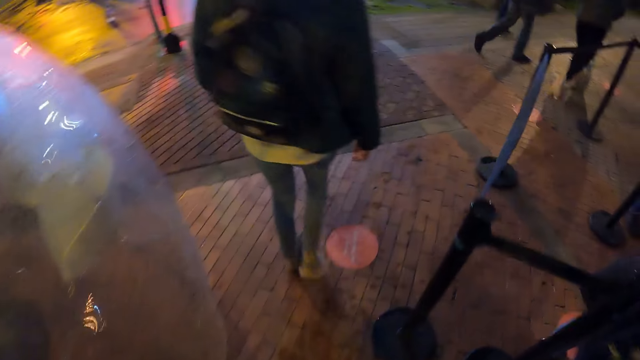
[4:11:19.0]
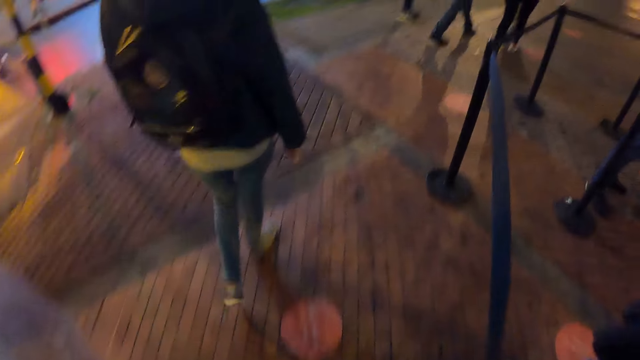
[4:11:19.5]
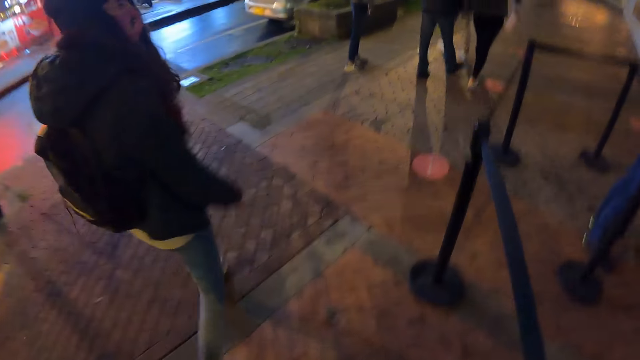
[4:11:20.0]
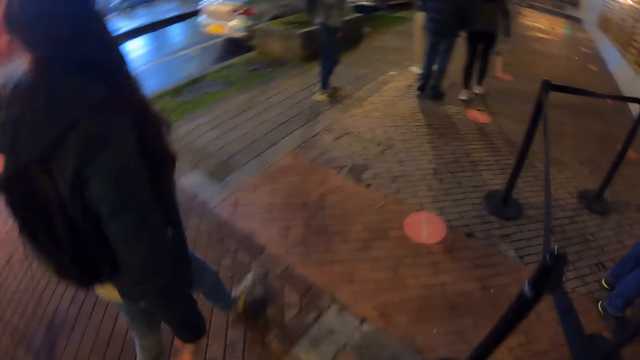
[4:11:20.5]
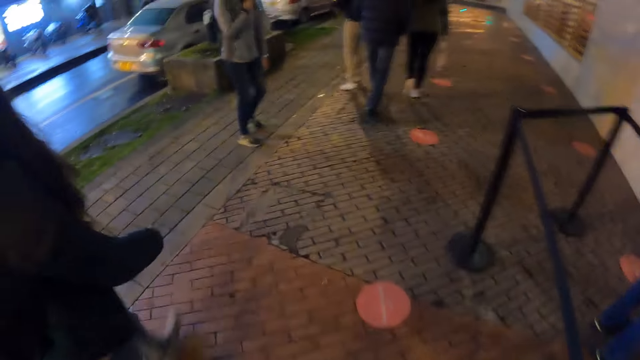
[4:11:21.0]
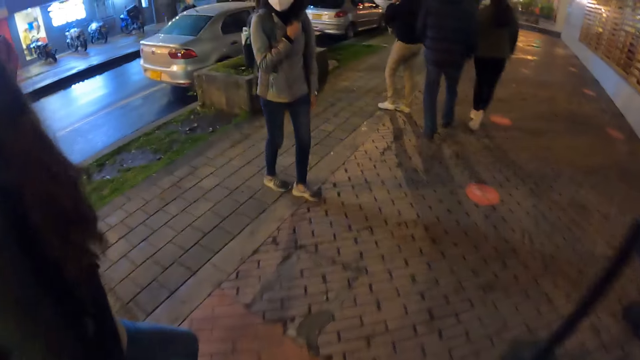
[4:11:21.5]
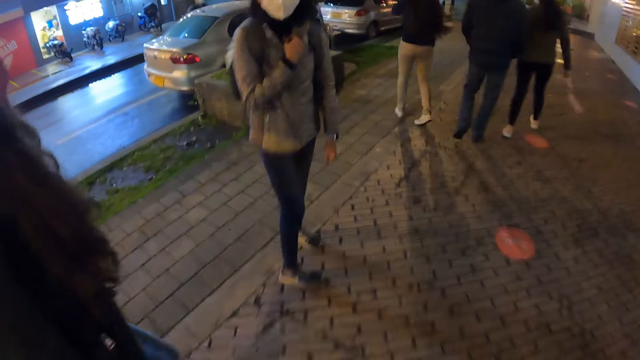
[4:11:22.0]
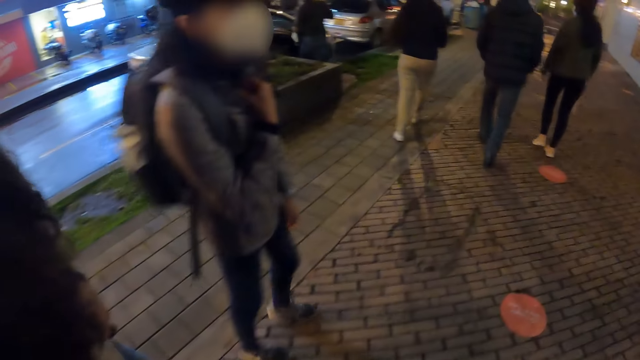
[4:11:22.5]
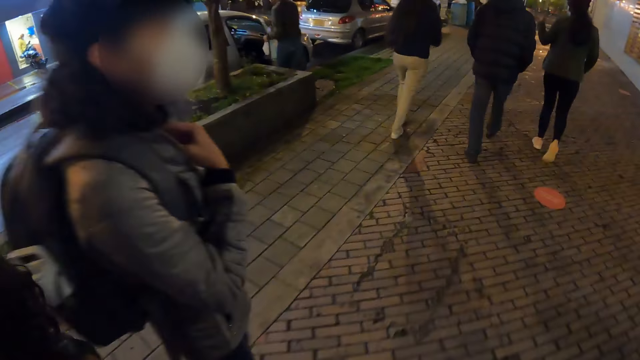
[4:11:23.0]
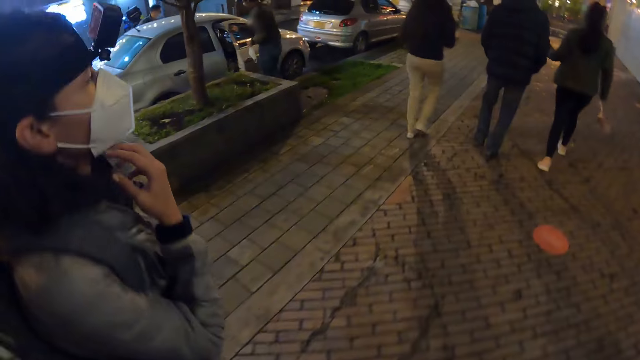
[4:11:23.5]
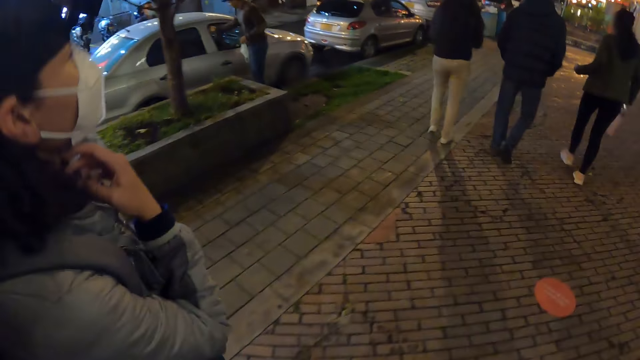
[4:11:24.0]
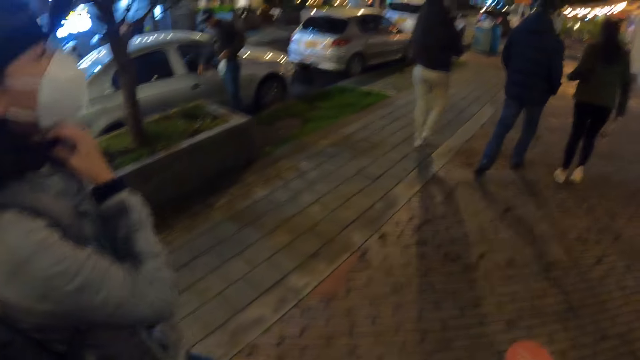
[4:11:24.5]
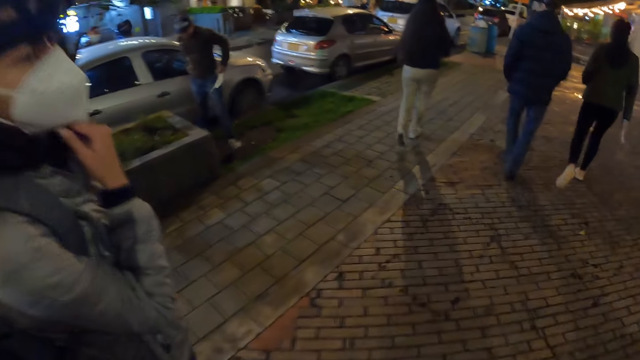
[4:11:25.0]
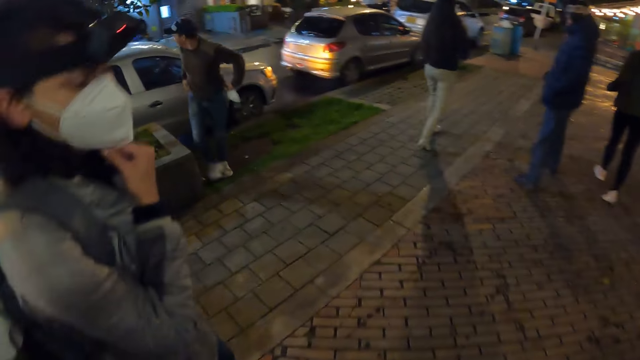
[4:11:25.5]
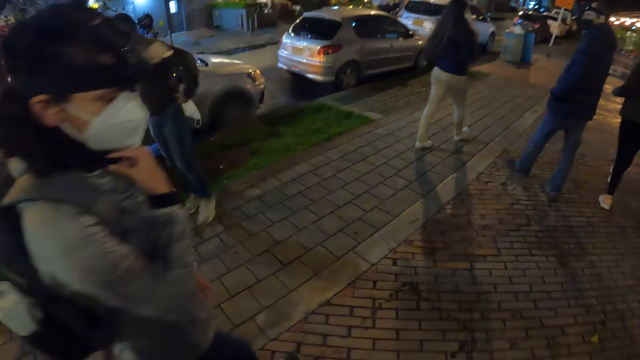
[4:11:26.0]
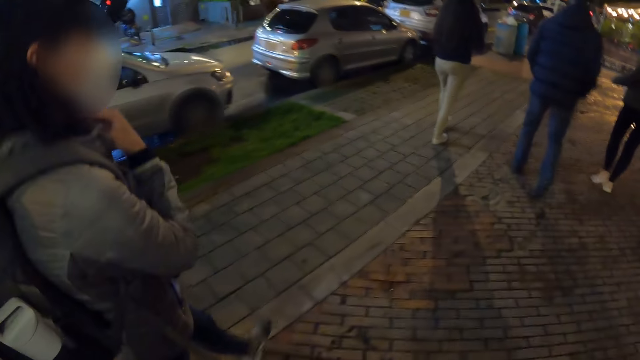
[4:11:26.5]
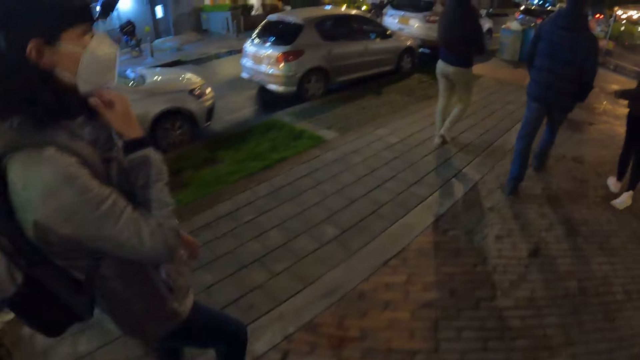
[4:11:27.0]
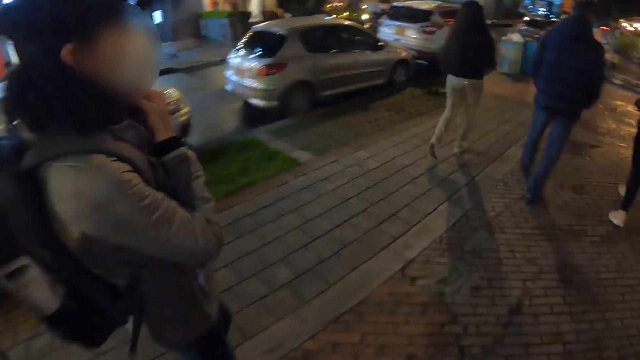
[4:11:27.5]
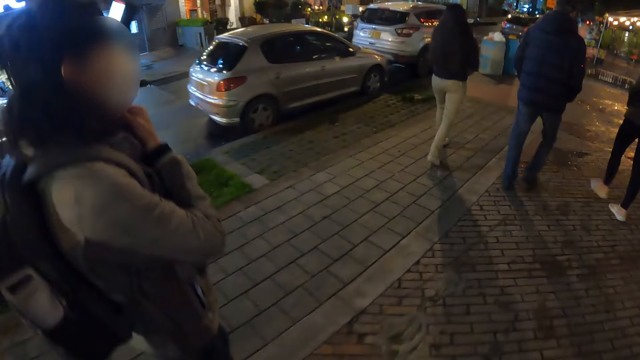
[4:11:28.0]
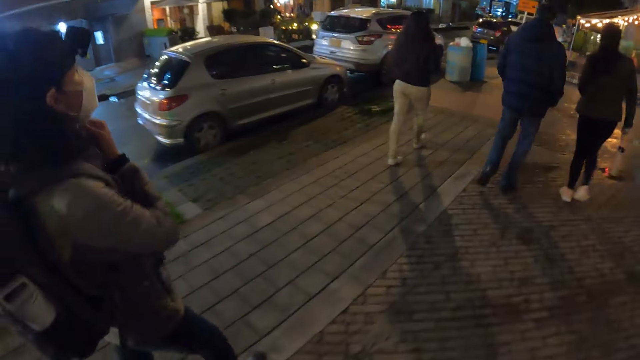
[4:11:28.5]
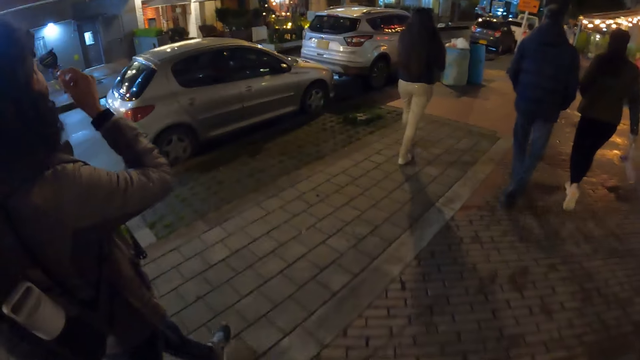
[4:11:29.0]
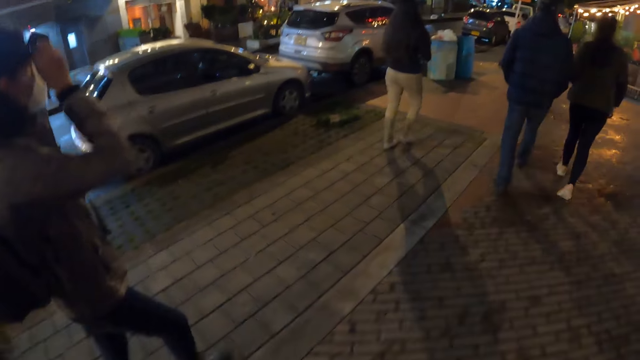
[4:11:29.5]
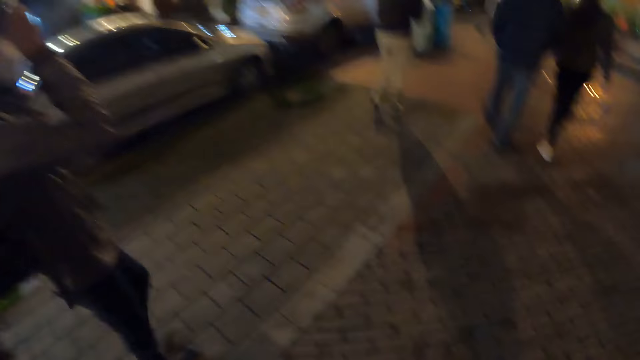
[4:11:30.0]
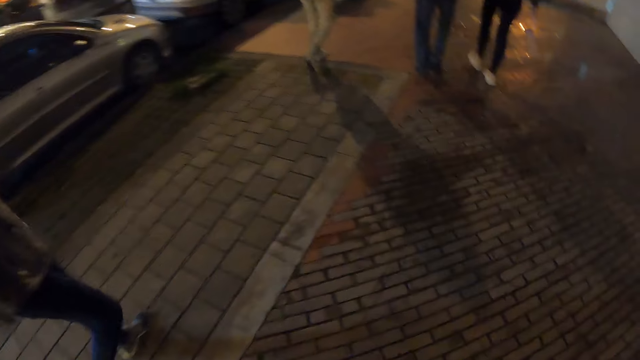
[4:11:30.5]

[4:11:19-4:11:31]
A woman walks with the camera wearer. Another woman walks with a man and a third woman.

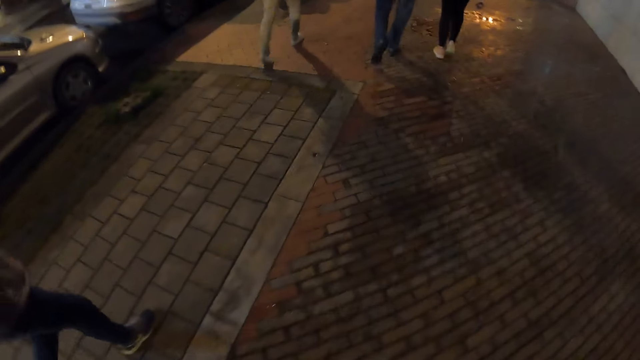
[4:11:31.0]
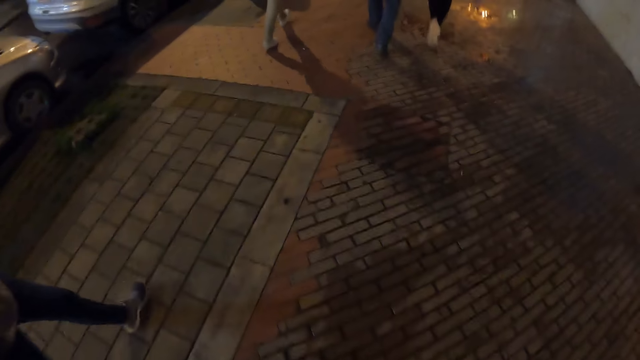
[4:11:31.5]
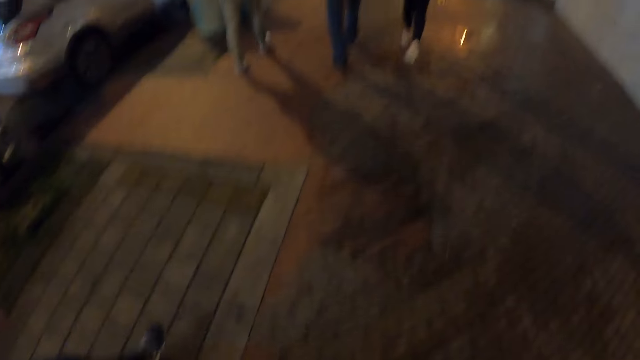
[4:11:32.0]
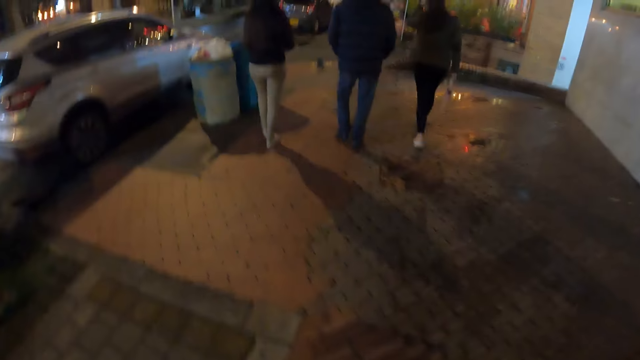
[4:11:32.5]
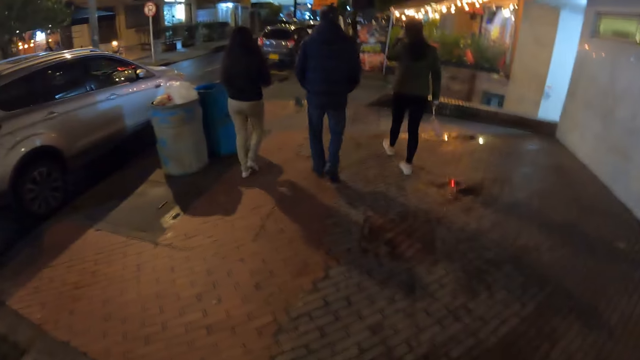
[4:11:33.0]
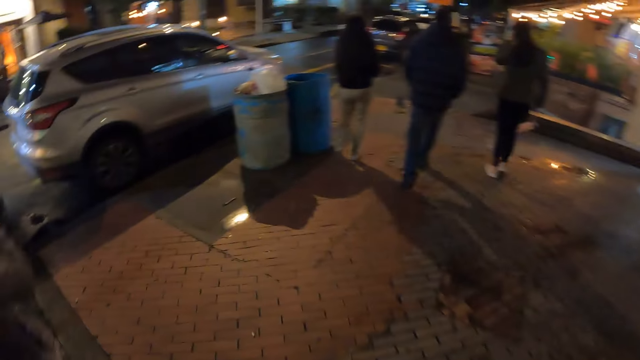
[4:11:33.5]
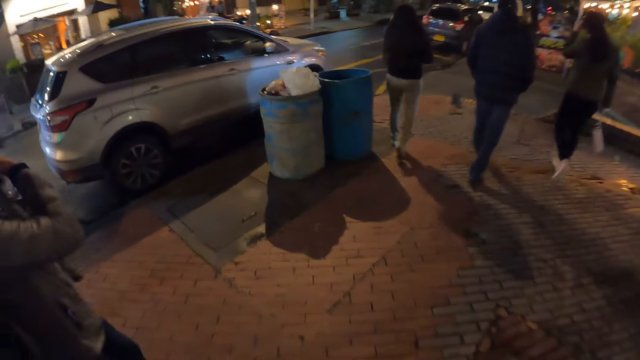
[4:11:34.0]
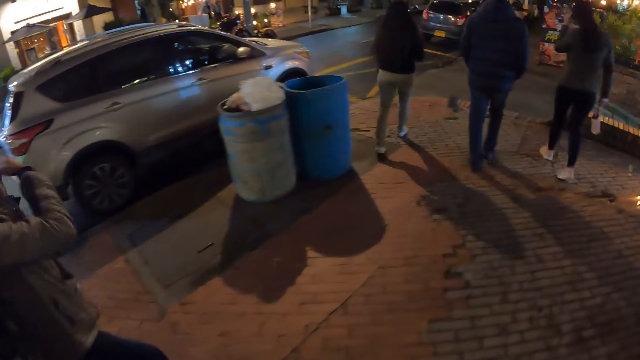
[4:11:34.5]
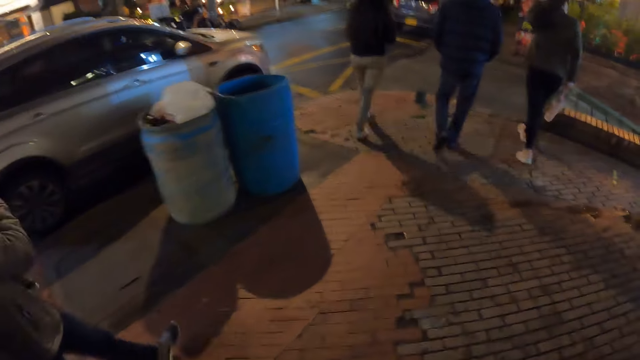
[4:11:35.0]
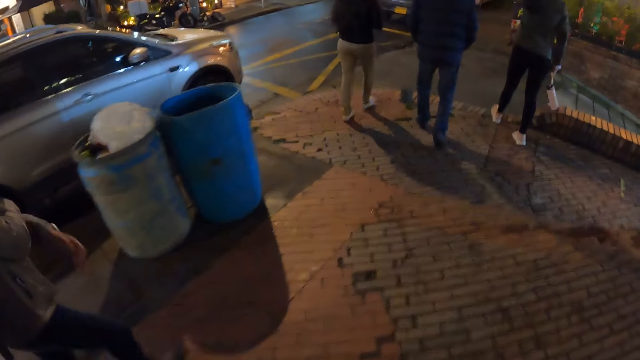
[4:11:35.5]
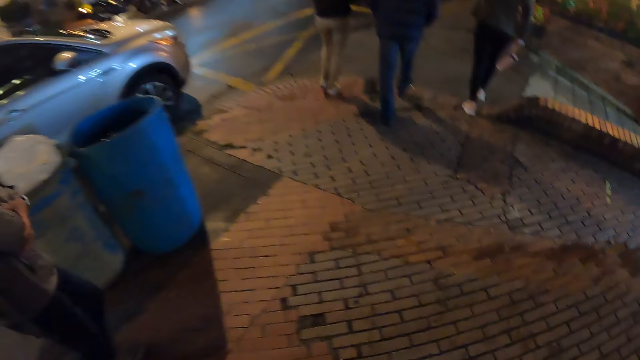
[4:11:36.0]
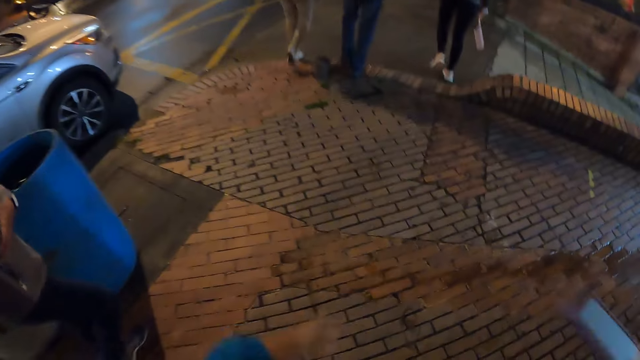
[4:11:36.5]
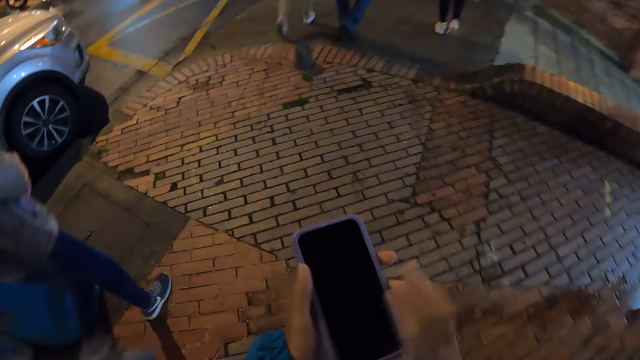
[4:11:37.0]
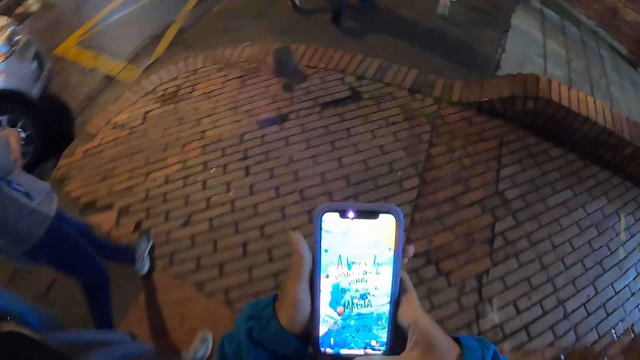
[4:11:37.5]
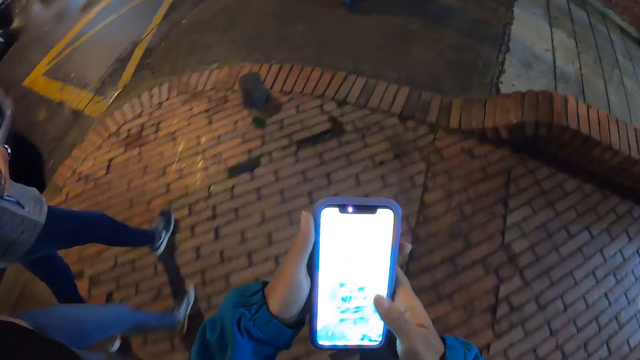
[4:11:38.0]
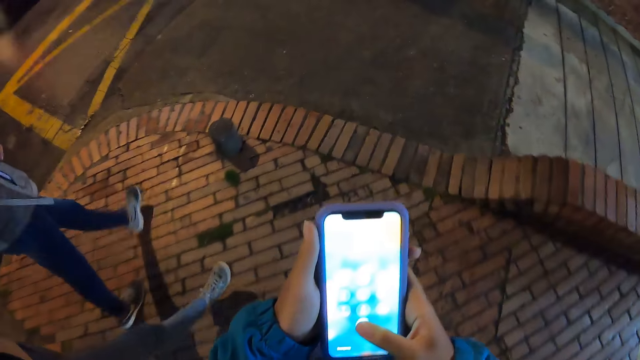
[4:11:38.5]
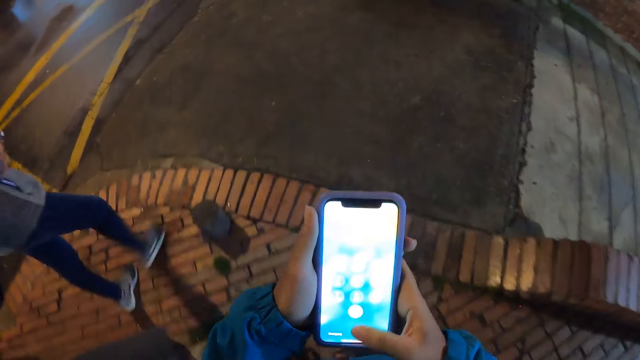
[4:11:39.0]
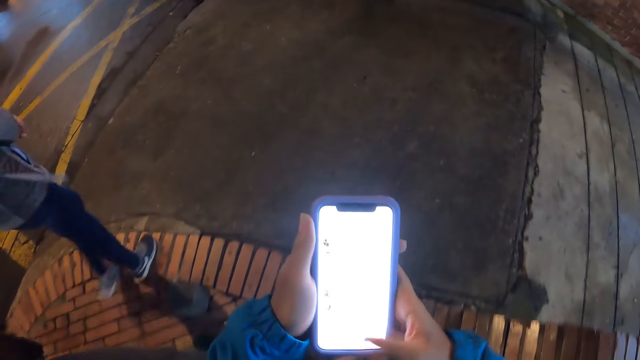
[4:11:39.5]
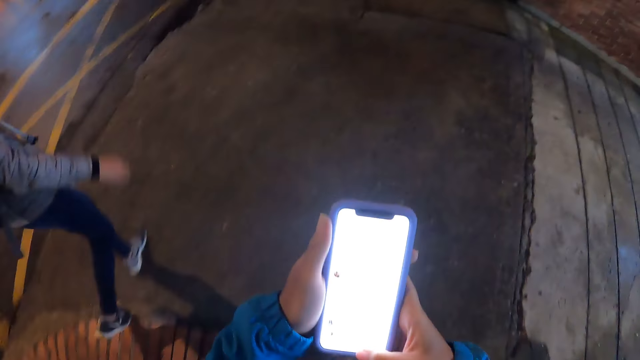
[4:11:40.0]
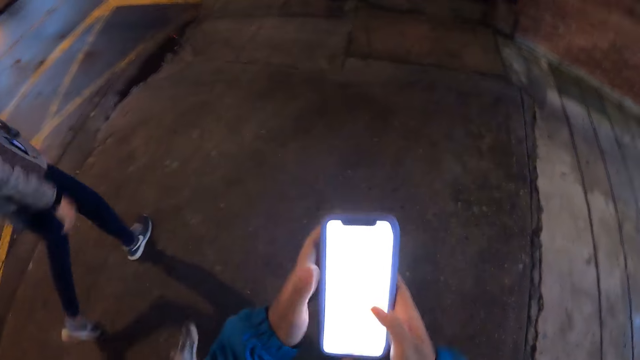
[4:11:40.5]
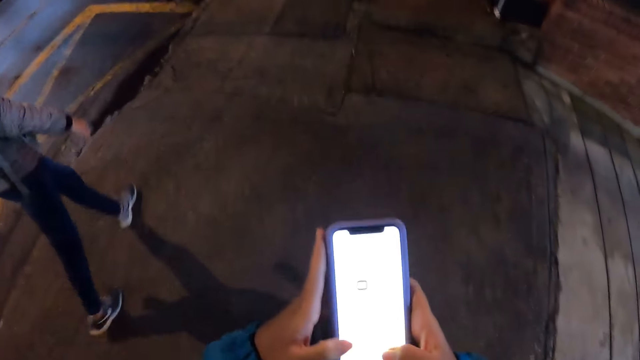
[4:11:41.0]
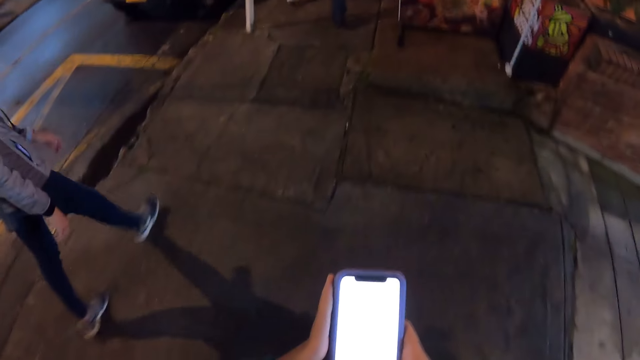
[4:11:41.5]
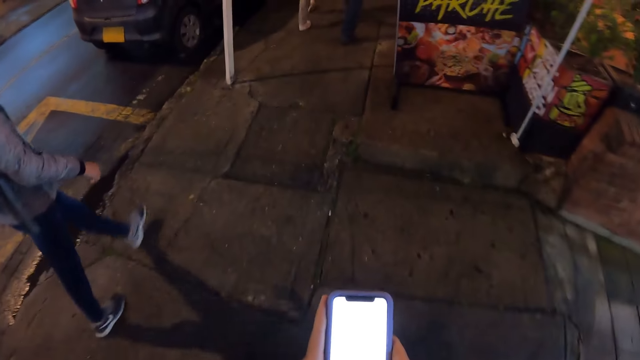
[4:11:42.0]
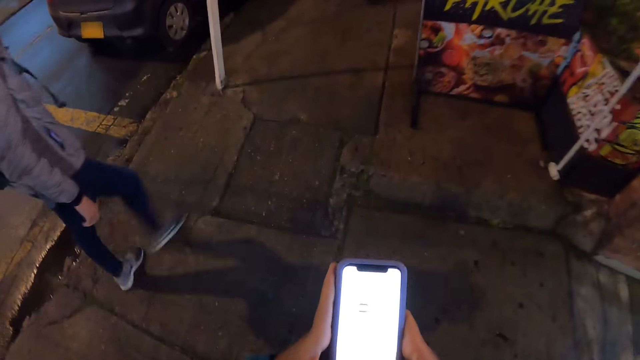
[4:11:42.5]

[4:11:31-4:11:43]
The camera wearer swipes on the phone's screen. They operate the mobile phone with both hands.
